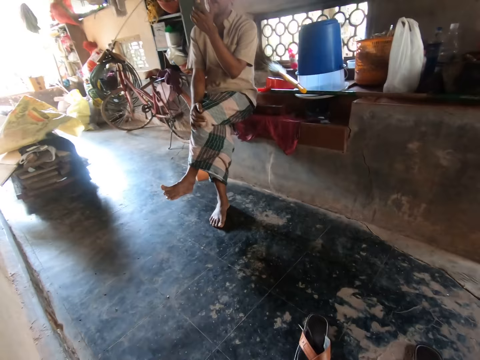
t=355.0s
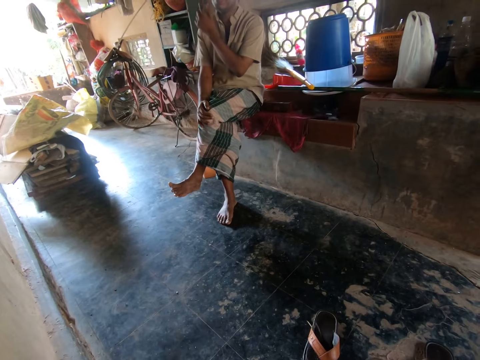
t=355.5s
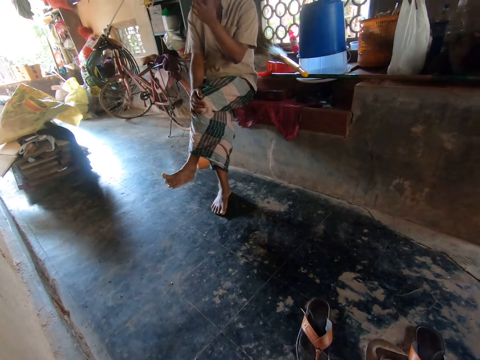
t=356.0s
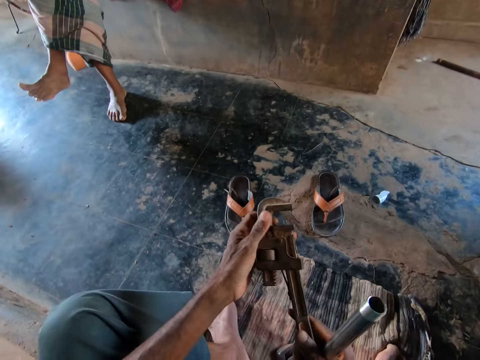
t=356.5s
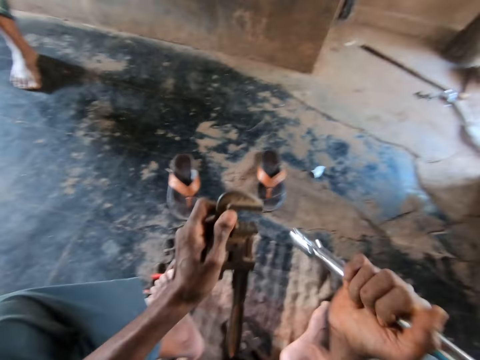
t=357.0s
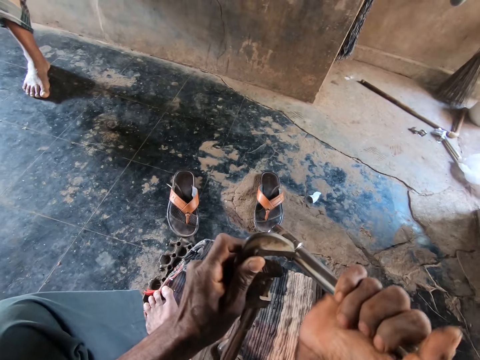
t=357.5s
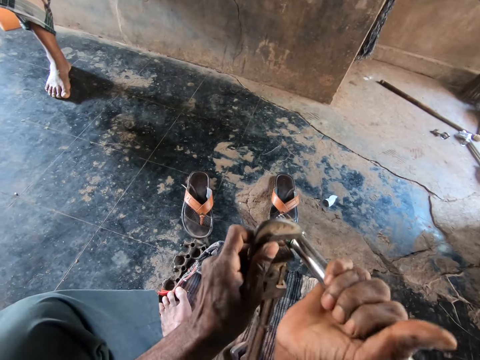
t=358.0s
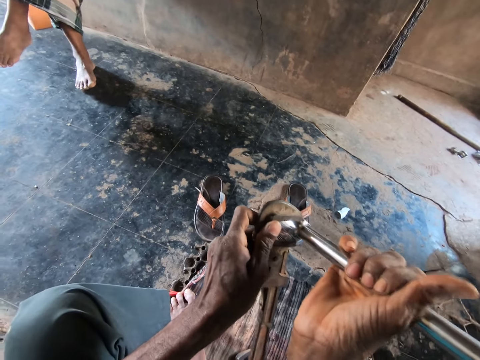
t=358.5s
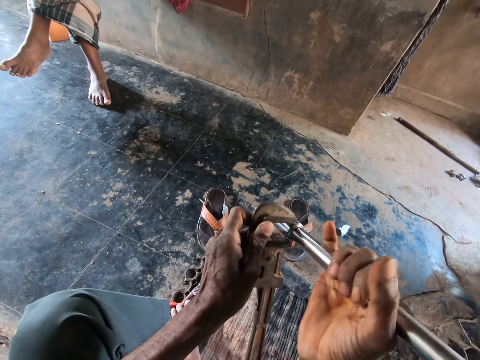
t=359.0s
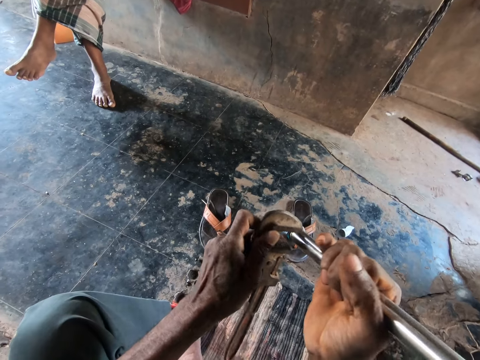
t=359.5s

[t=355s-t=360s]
The camera wearer looks around. A man moves the hand. The camera wearer puts the metal on the spanner.

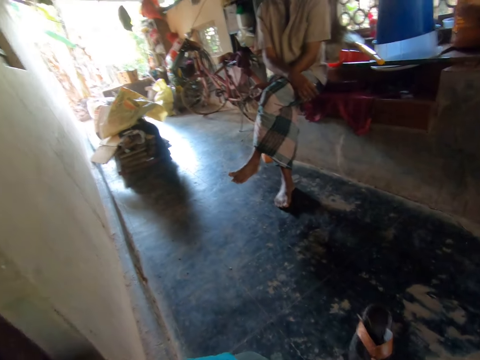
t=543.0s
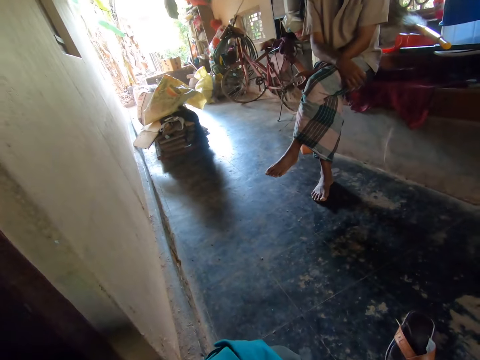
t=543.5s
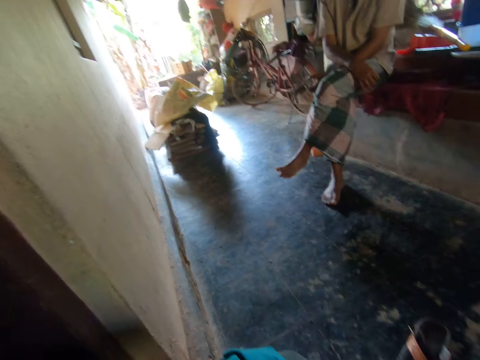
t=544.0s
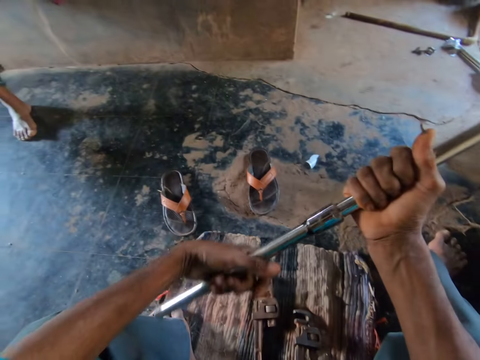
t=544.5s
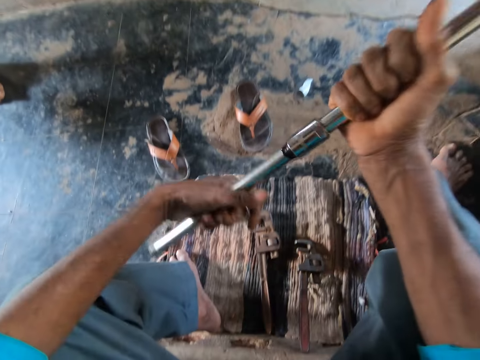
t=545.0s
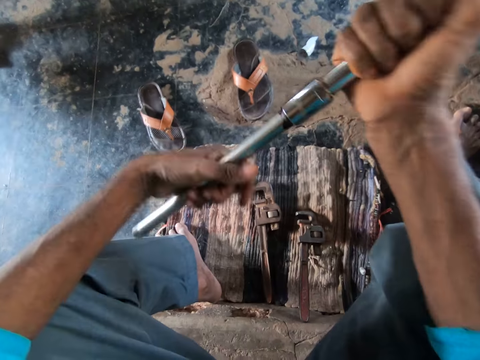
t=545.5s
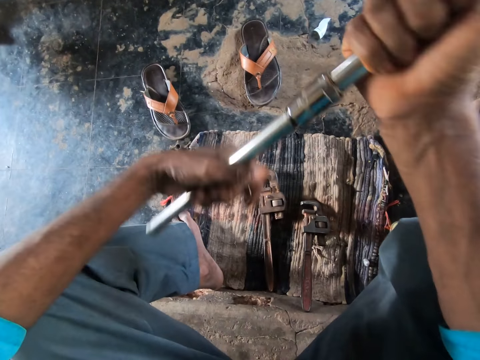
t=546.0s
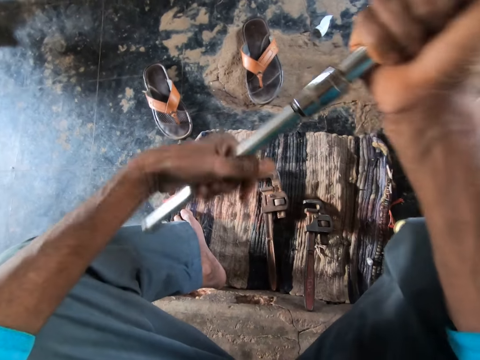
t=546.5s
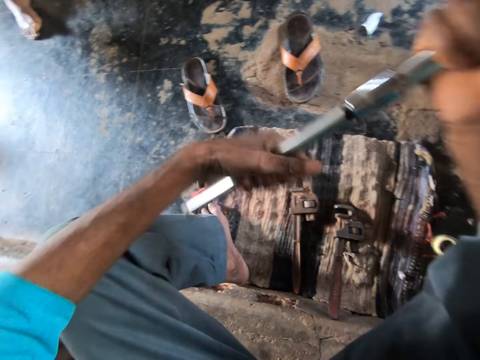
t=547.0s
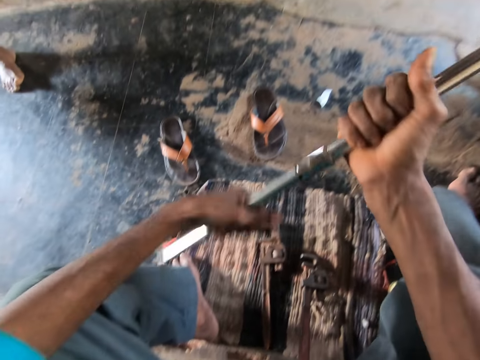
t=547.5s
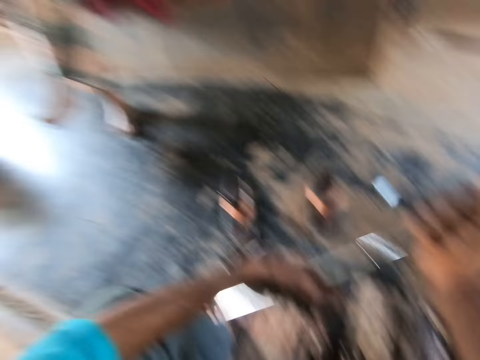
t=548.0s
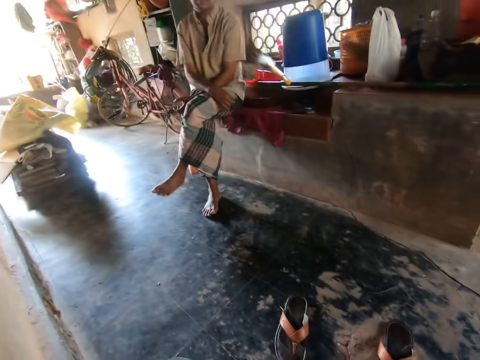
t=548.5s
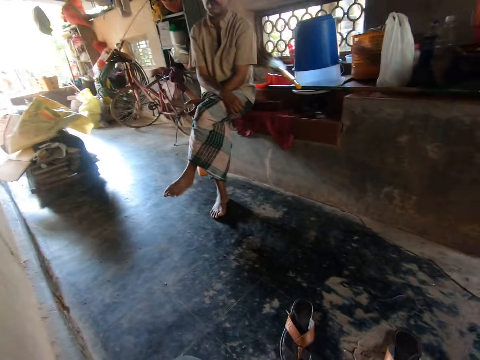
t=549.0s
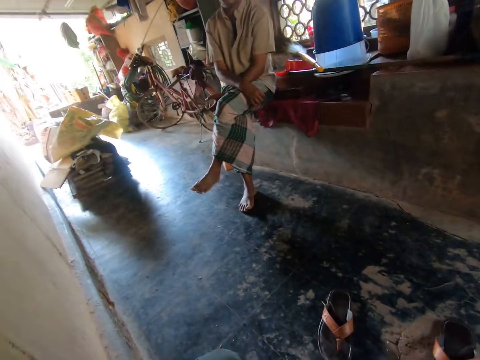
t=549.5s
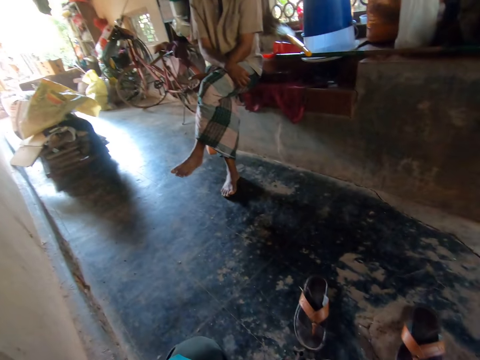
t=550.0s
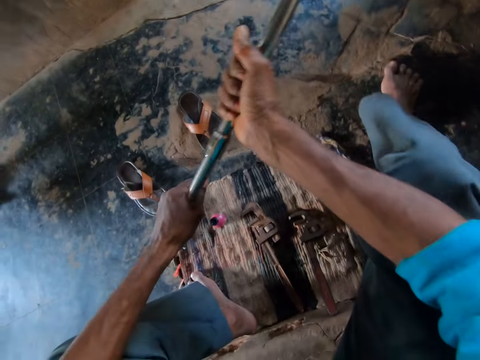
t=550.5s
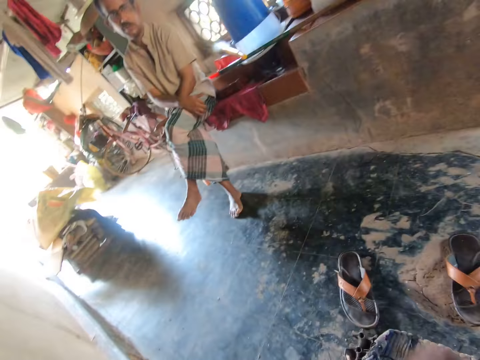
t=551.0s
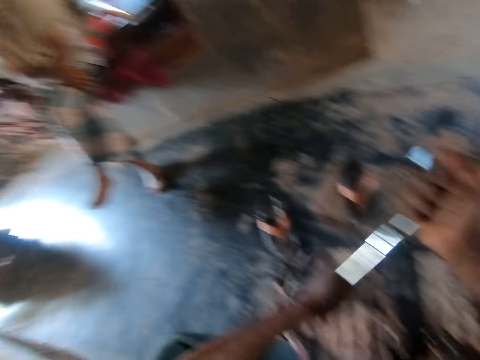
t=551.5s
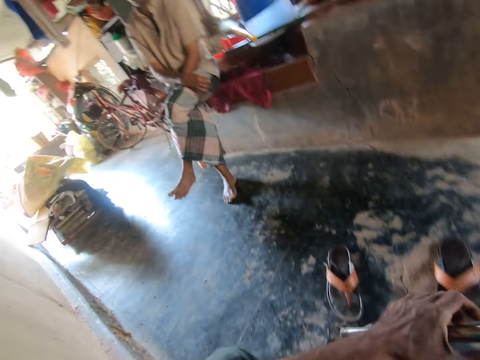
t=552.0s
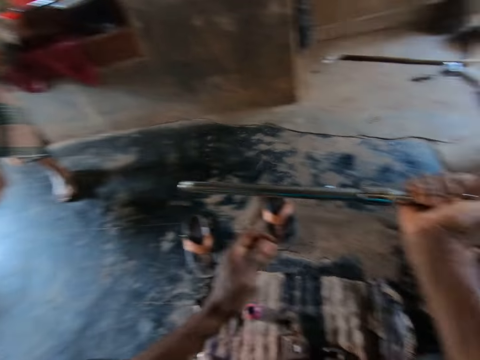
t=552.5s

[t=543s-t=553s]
The camera wearer connects the metals. They look around.

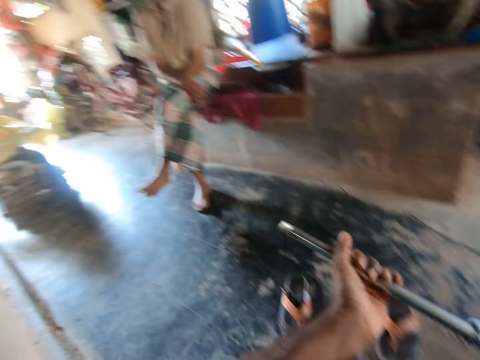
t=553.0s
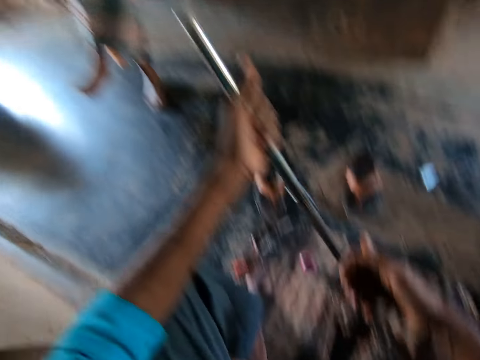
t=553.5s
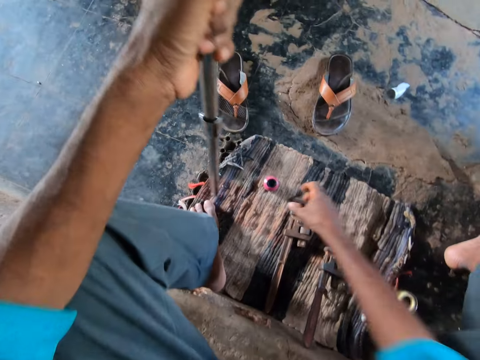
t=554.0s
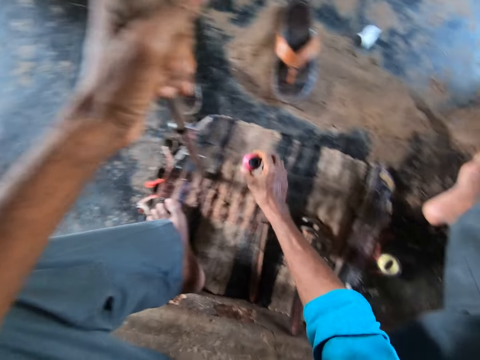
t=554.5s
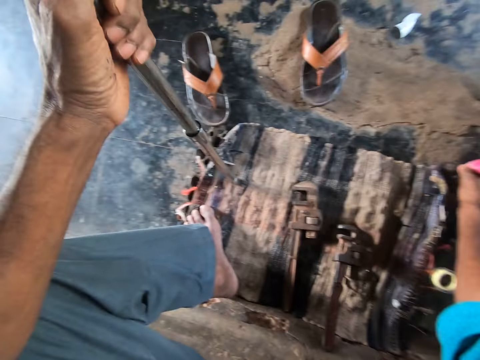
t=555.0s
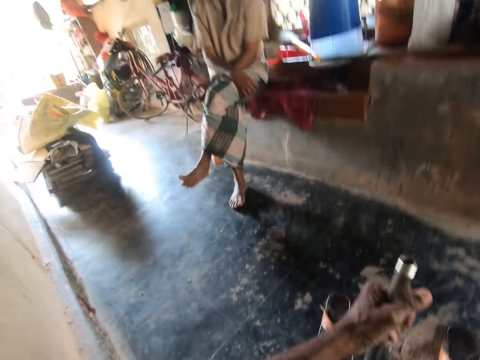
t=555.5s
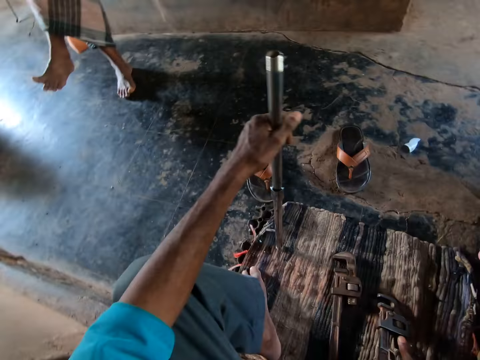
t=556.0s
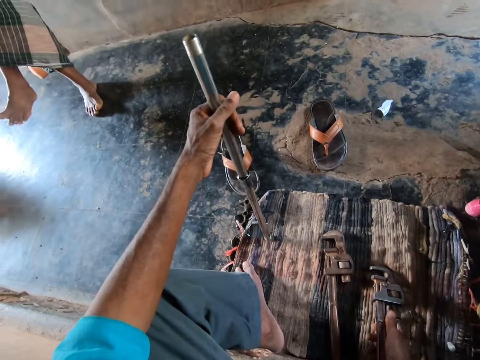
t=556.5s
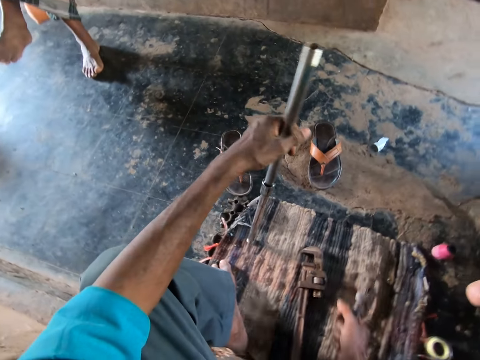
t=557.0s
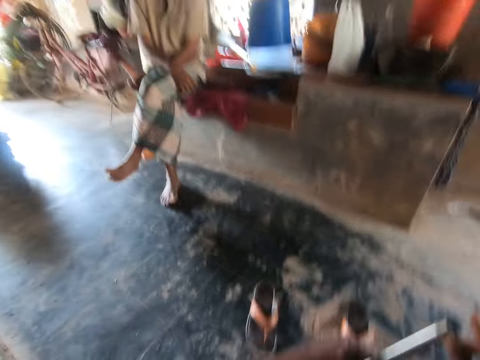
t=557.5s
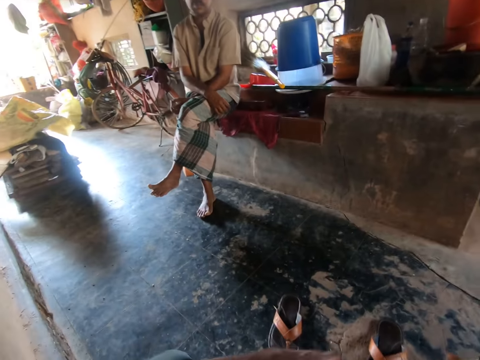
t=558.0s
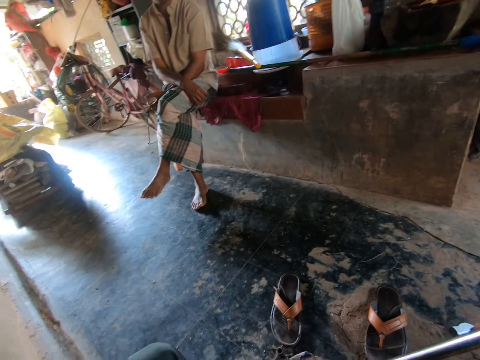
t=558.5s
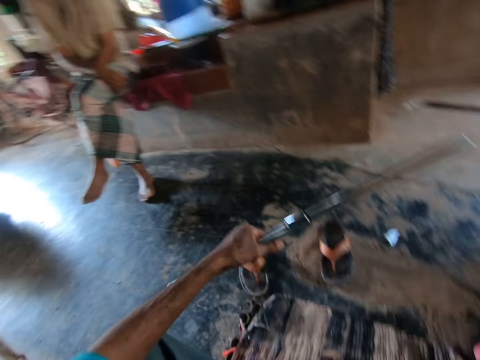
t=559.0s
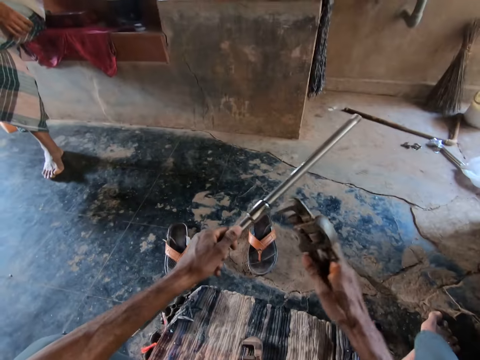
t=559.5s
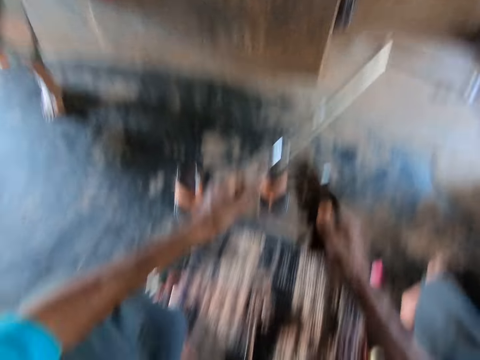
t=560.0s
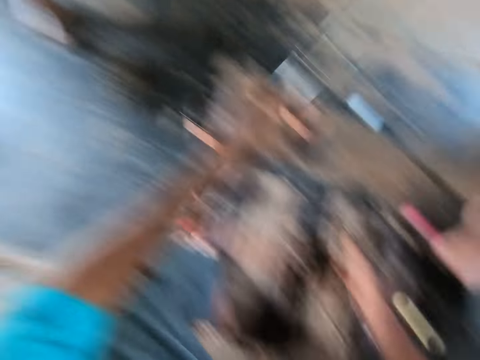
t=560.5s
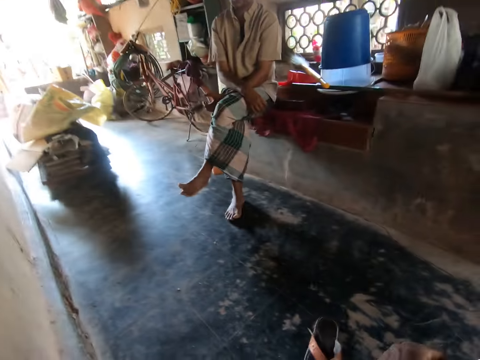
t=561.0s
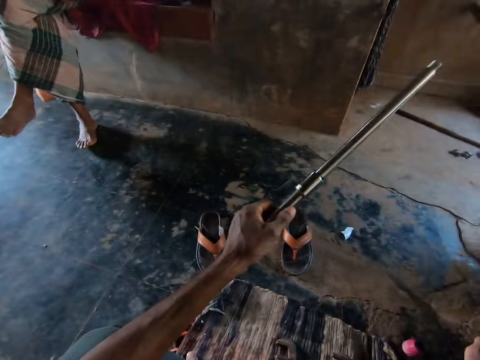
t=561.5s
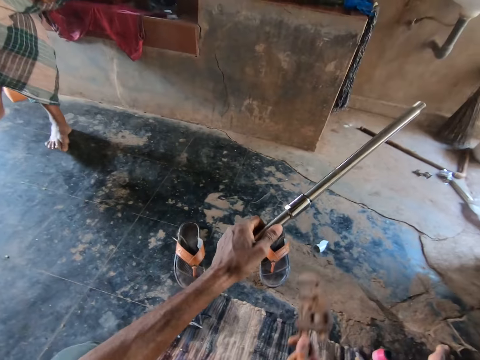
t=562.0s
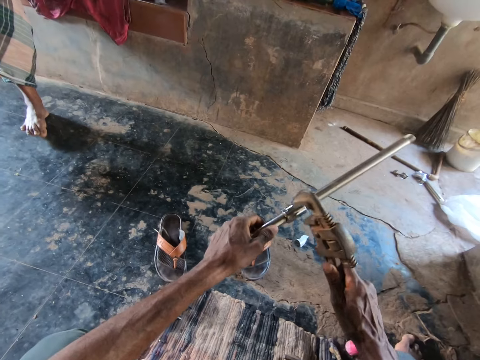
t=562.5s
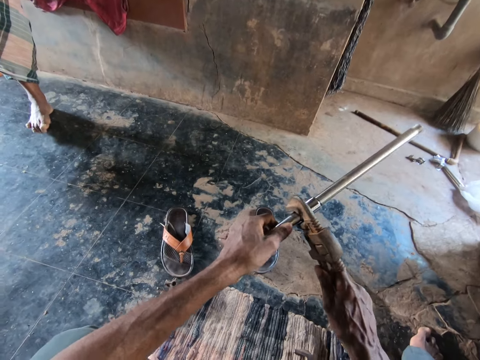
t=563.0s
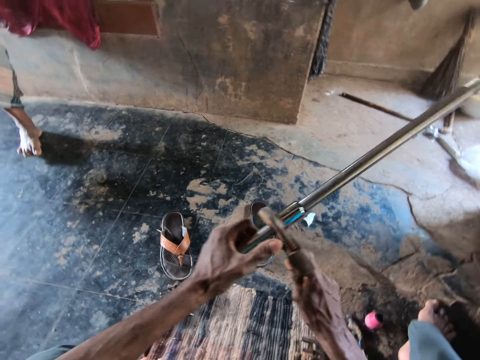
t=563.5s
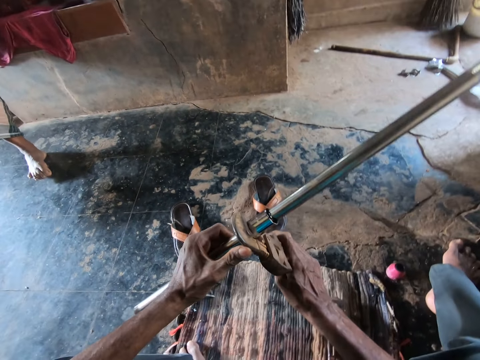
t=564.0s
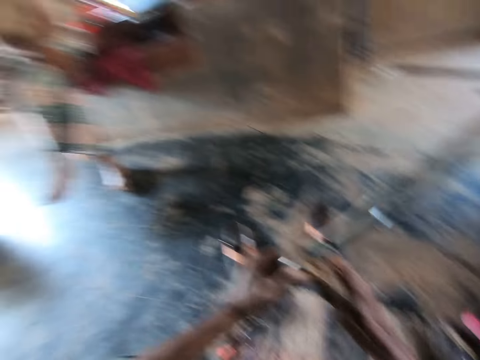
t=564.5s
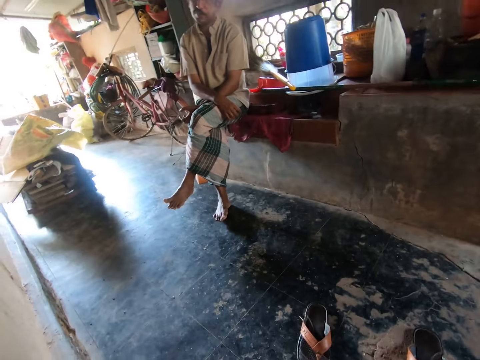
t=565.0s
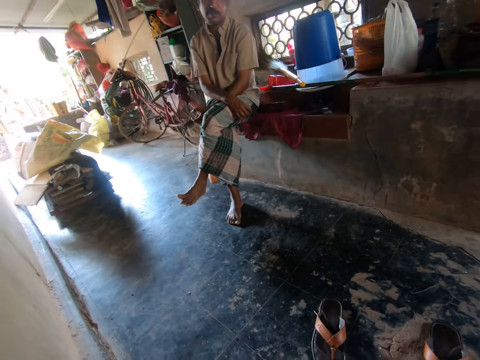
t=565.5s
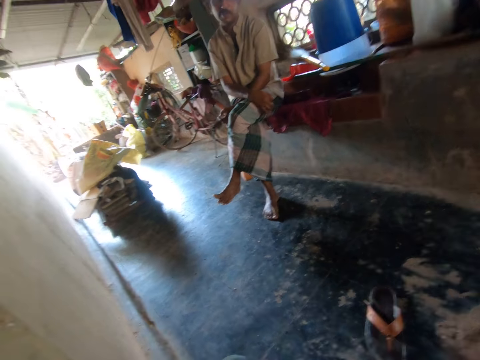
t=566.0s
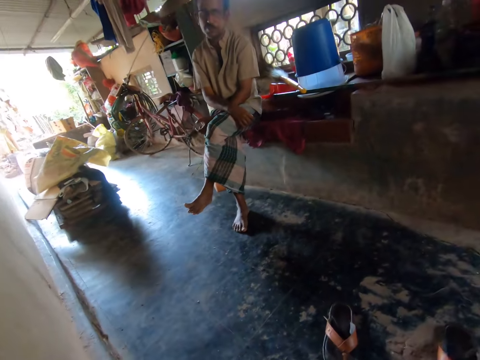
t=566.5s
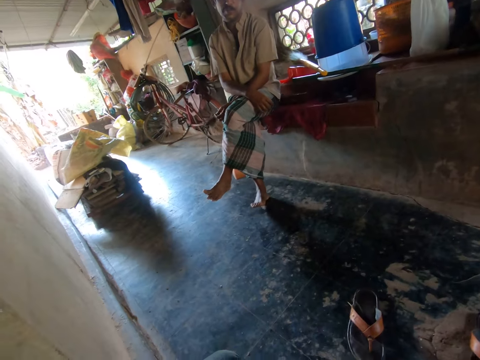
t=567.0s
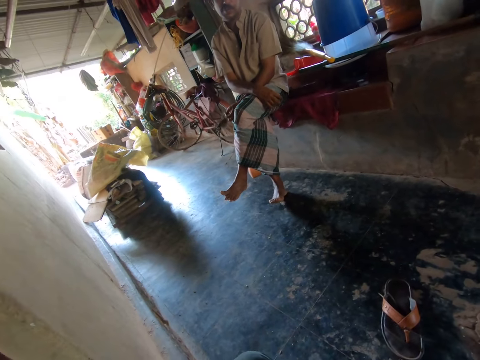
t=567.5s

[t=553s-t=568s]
The camera wearer holds the pipes with his left hand. He picks up the container or bottle from the mat with his right hand. He drops the bottle in his right hand on the floor. He stares around. He picks up a pipe wrench from the floor with his right hand. He converses with a man. He drops the pipe wrench. He looks around. He grips the metal tube with the pipe wrench. He places the pipe wrench in his right hand on the metal pipe in his left hand. He speaks to the man. He twists the metal pipe in his left hand with the pipe wrench in his right hand.
